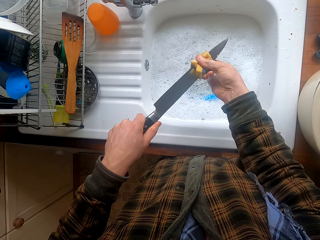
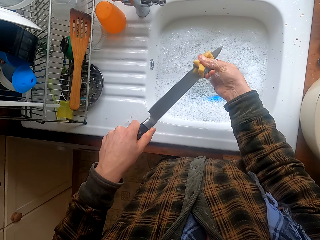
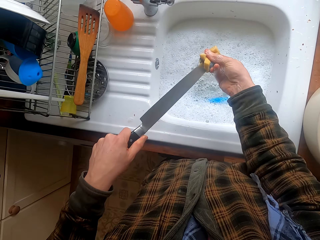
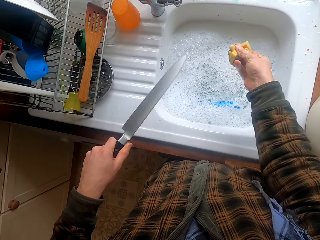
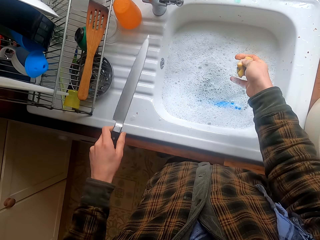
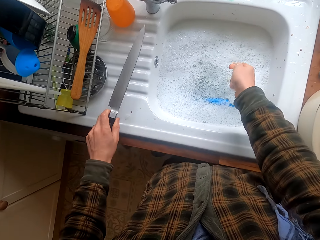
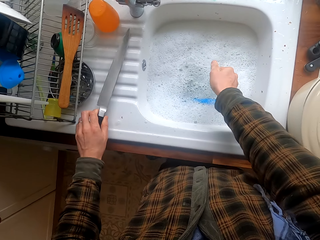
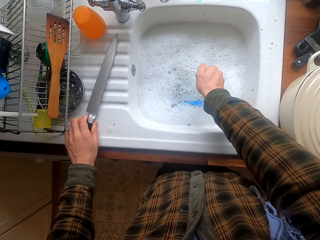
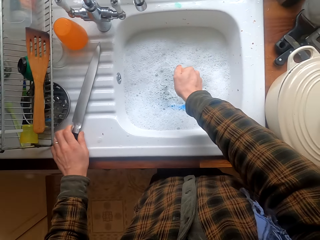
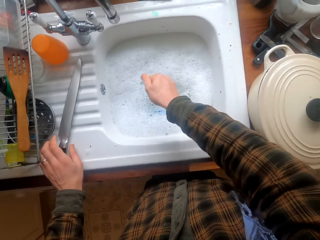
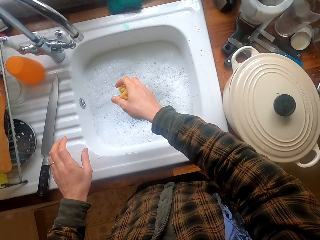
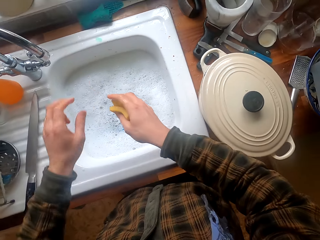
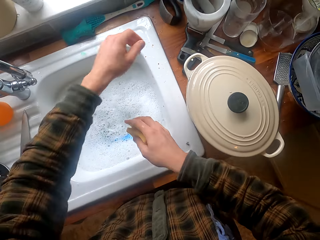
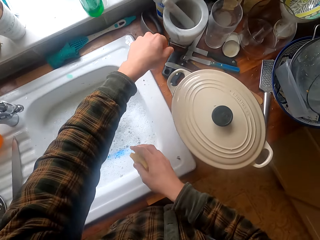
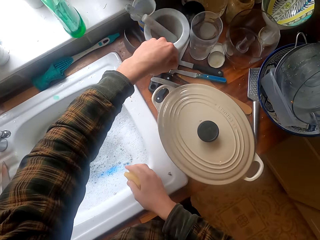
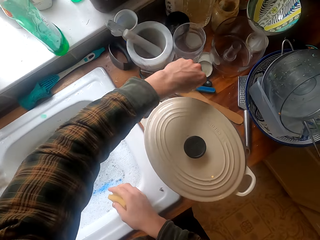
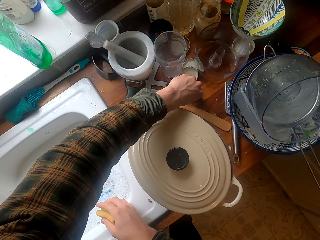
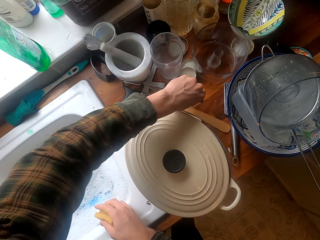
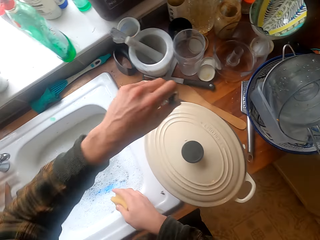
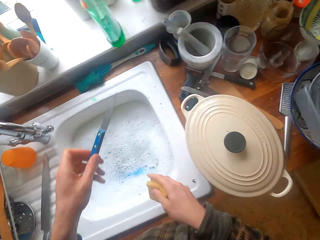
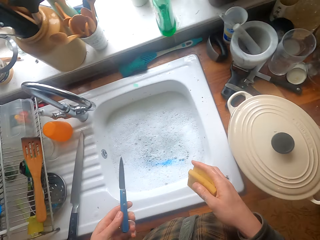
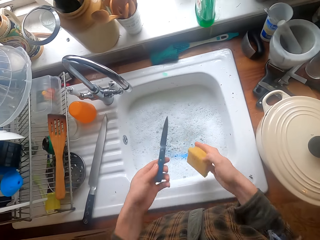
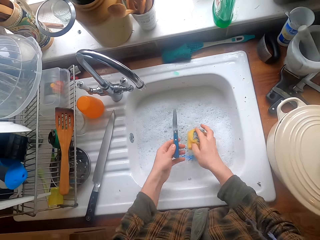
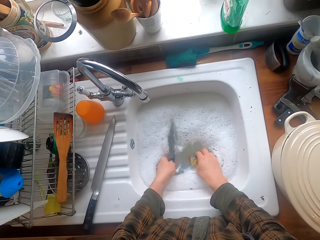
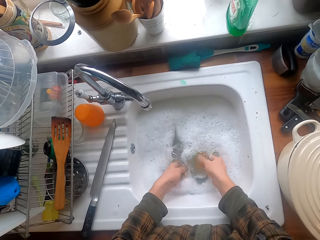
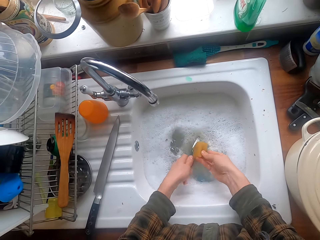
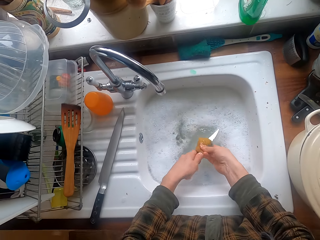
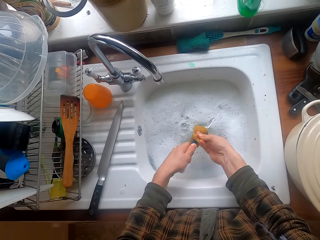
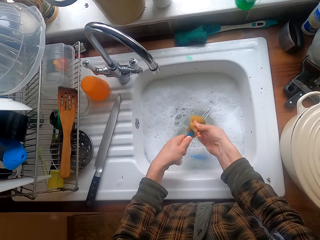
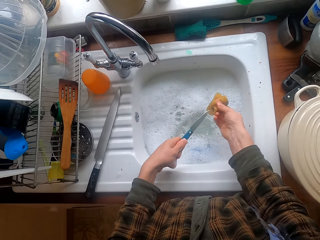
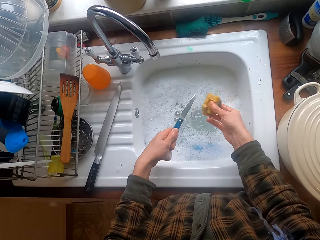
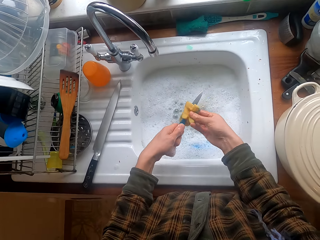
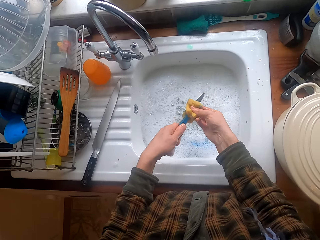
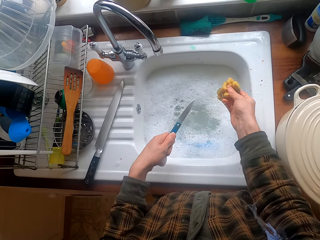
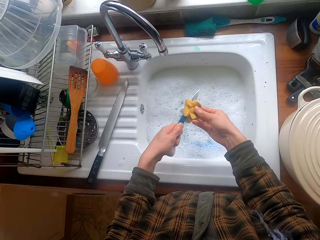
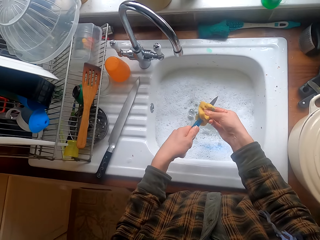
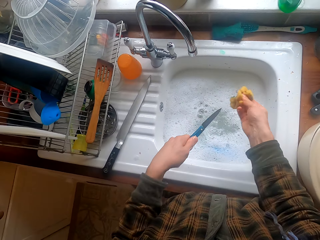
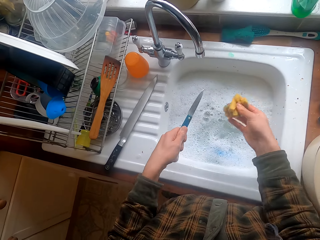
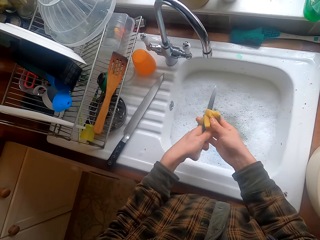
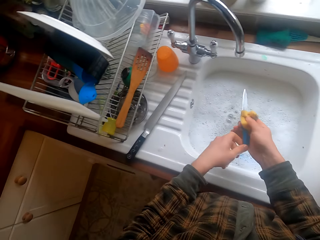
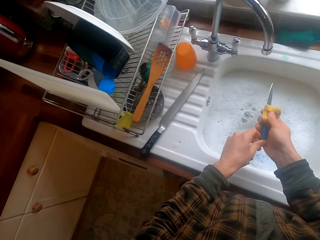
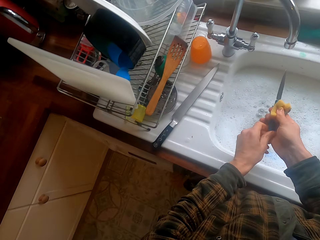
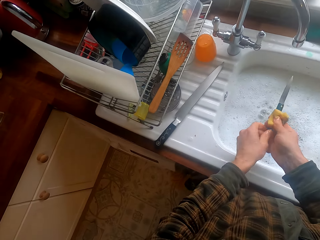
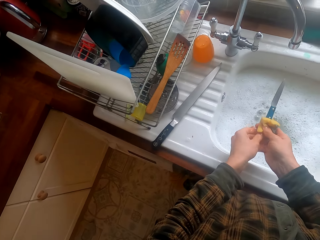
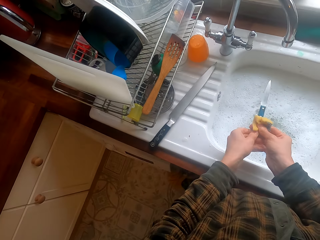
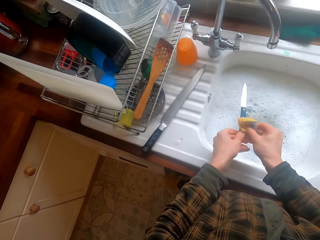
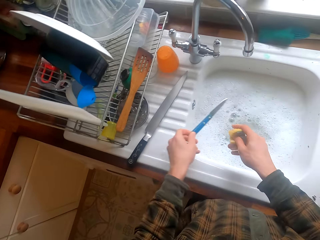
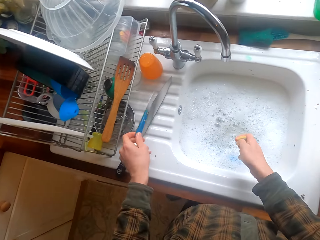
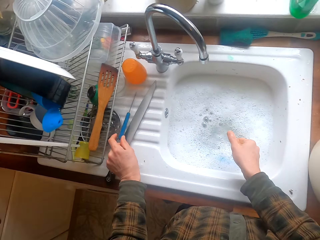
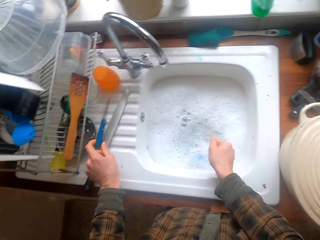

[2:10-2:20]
The camera wearer puts the knife on the sink slab. They remove excess water from the foam. They stretch a hand. They take another knife. They dip the knife and foam in water. They wash the knife.

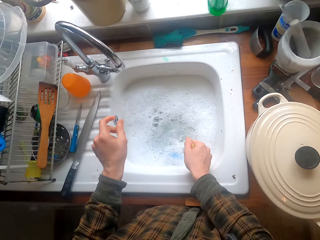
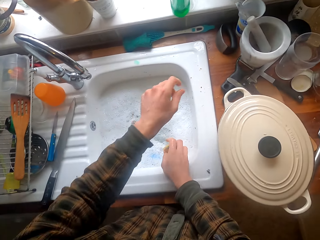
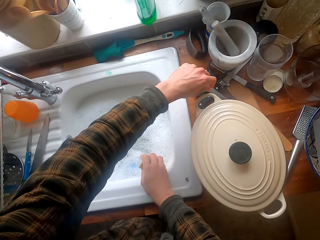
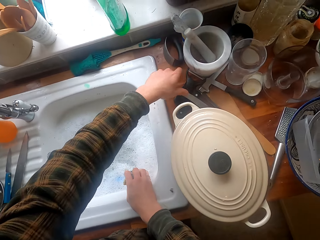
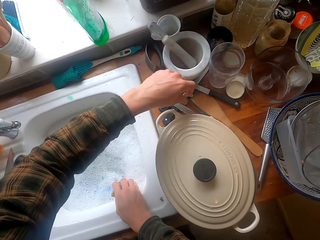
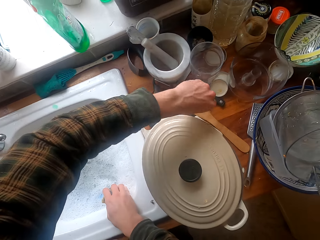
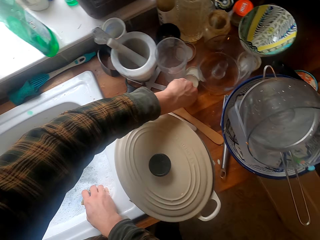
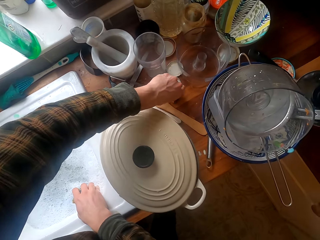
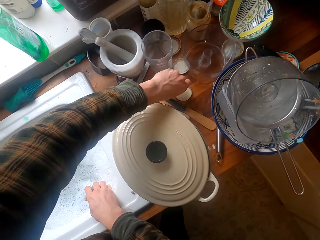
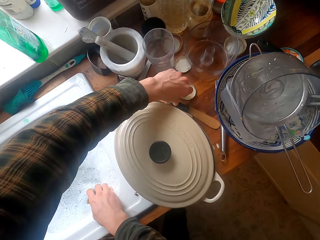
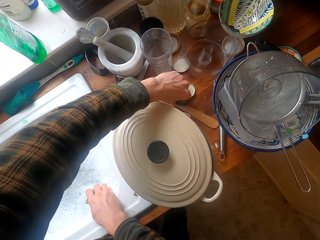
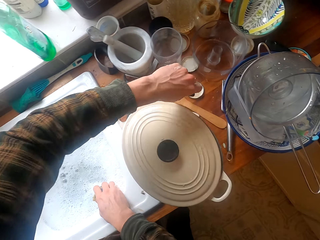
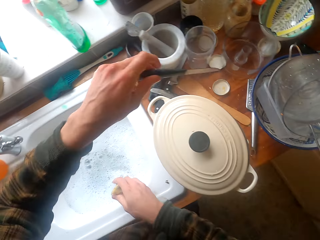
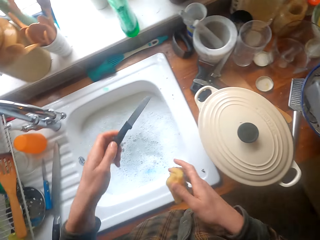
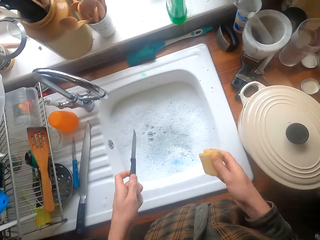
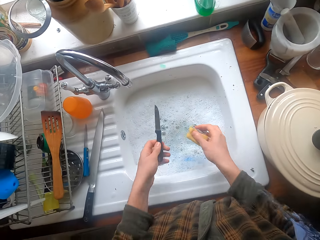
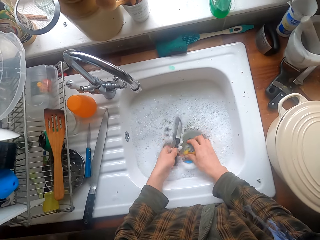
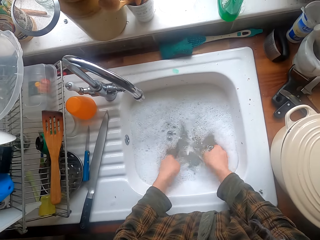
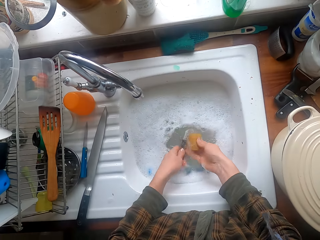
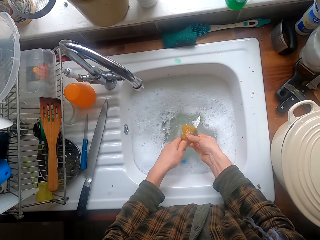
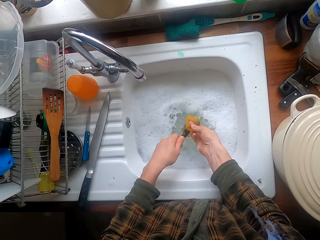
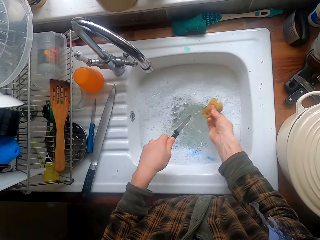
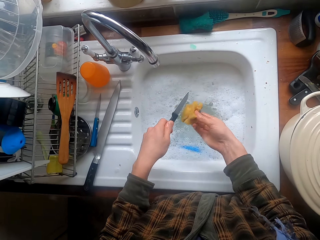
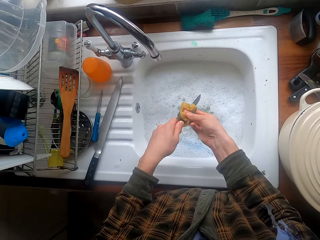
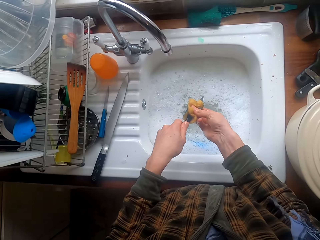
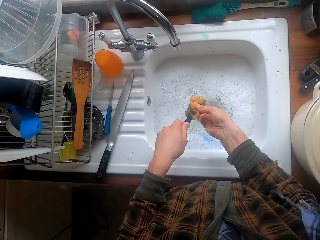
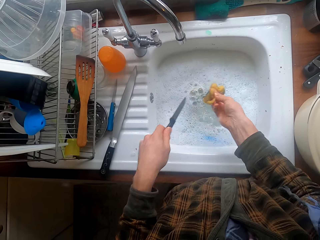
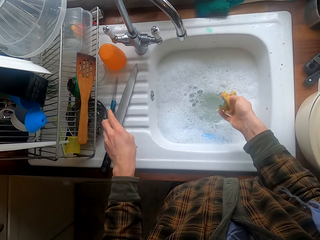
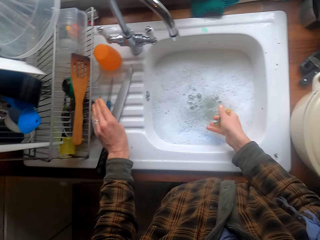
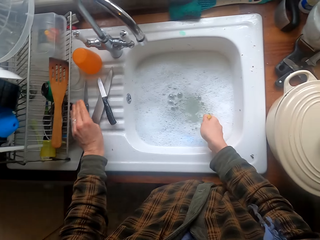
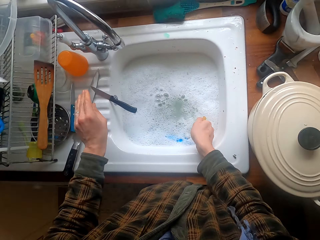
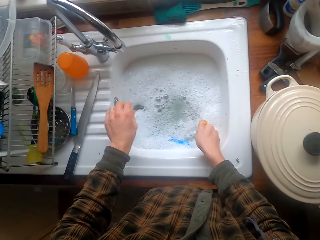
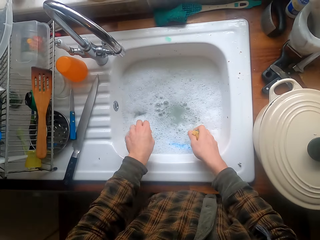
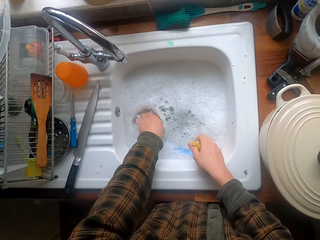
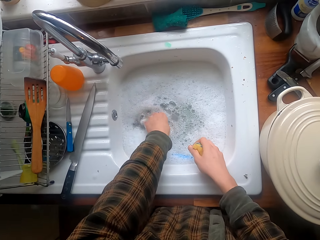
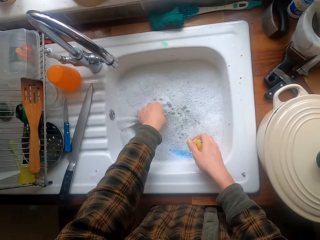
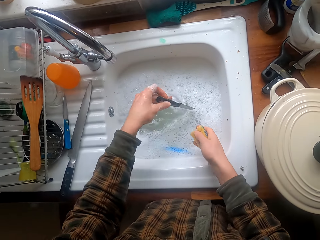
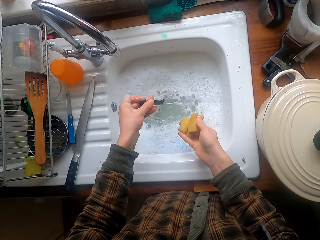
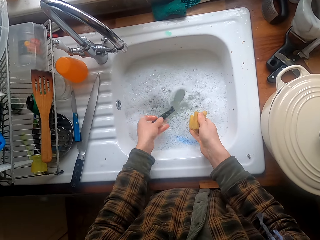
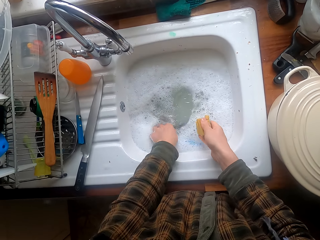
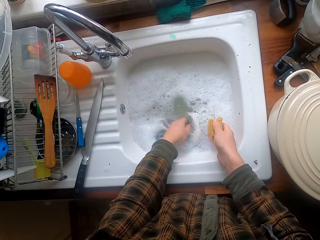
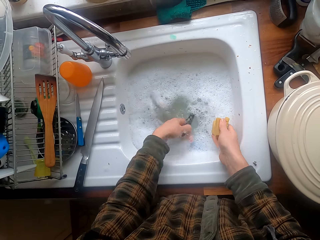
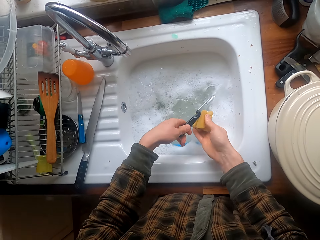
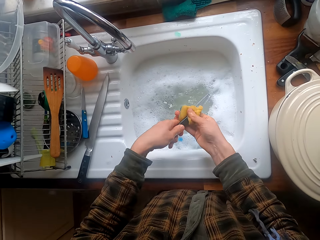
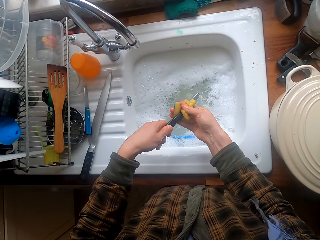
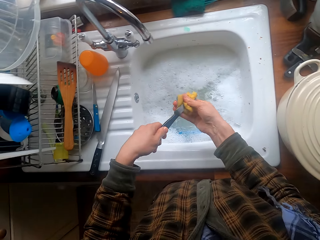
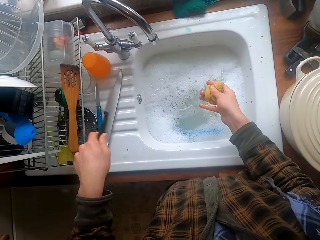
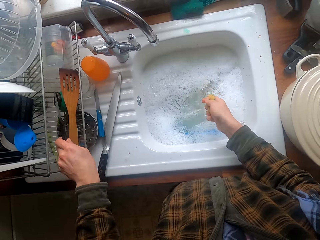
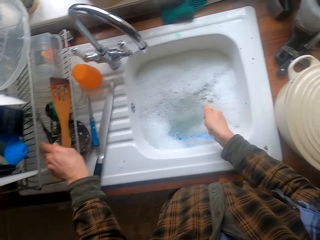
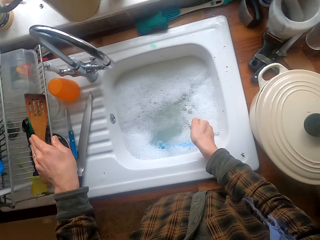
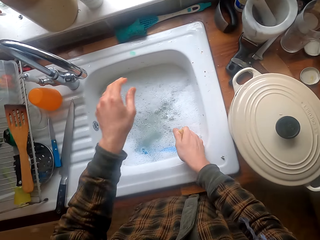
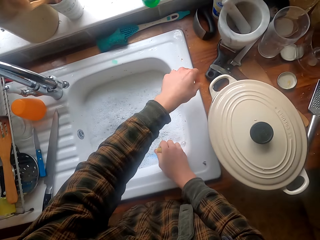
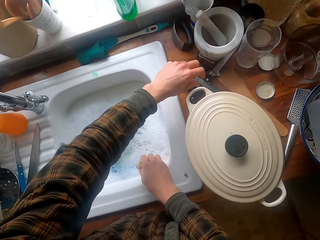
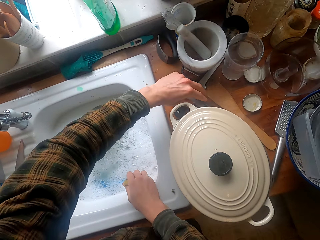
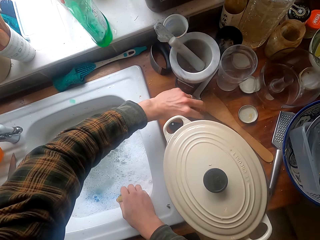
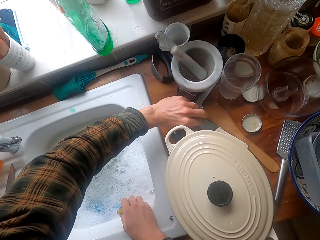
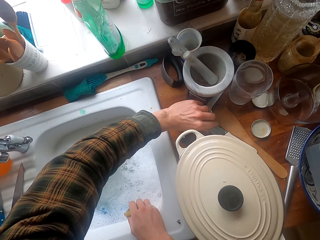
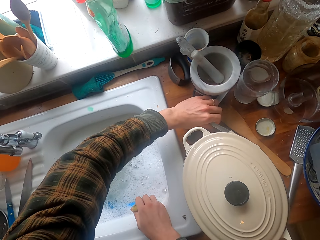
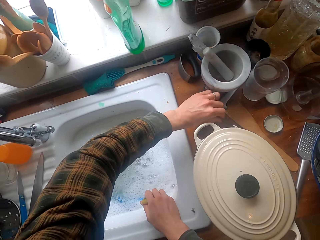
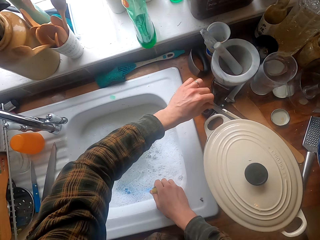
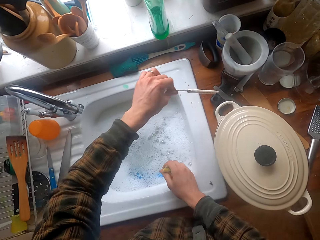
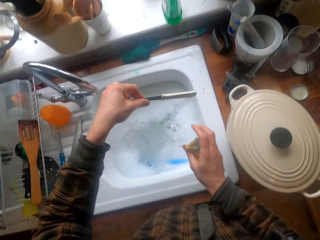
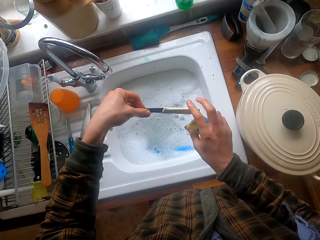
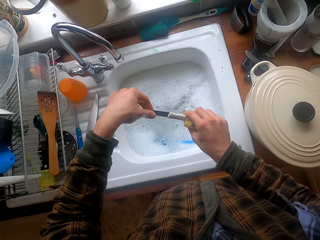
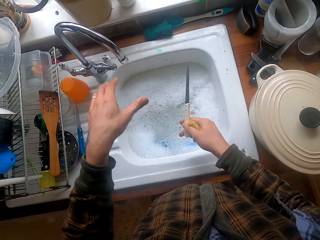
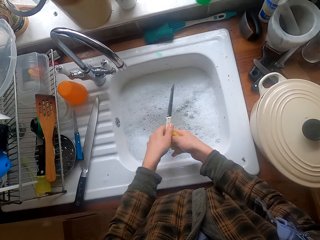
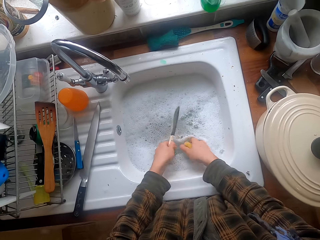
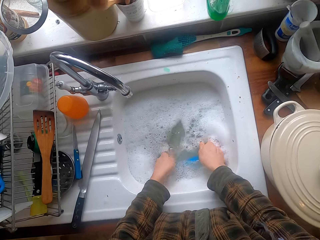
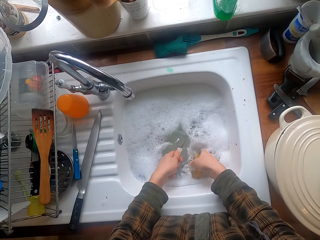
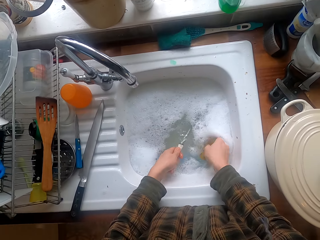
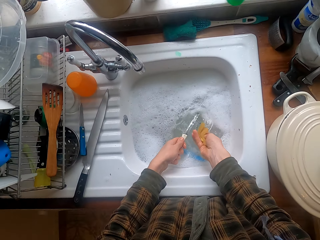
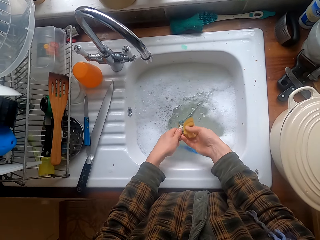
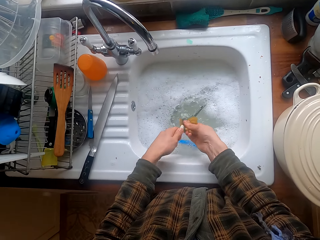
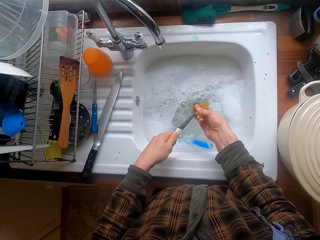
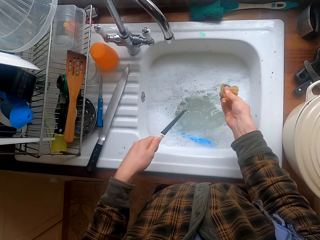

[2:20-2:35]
The camera wearer puts the knife on the sink slab. They remove excess water from the foam. They stretch a hand. They take another knife. They dip the knife and foam in water. They wash the knife. They put the knife on the sink slab among other knives. The knife slips in the sink. They take the knife from the sink. They wash the knife in the sink. They wash the knife with the foam. They put the knife in the dish rack. They stretch a hand. They take another knife. They dip the knife and foam in water. They wash the knife.
